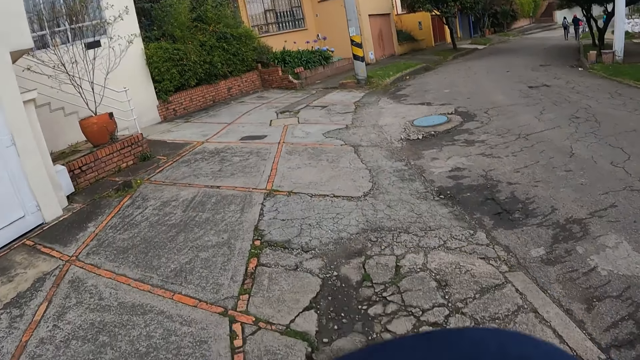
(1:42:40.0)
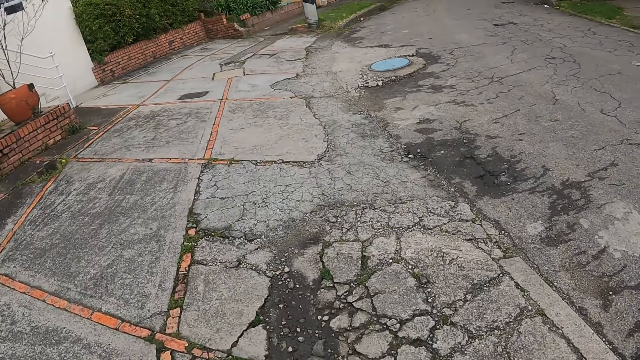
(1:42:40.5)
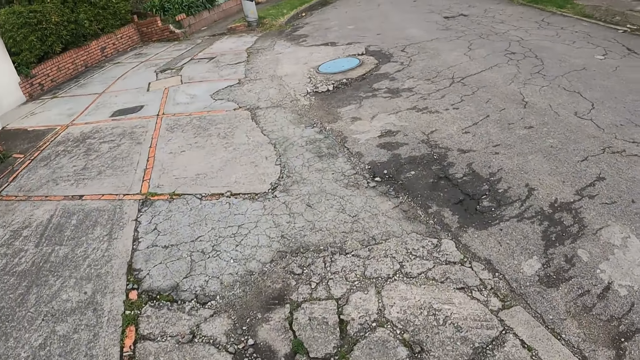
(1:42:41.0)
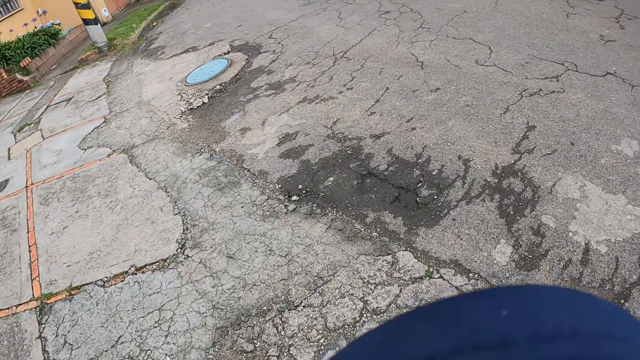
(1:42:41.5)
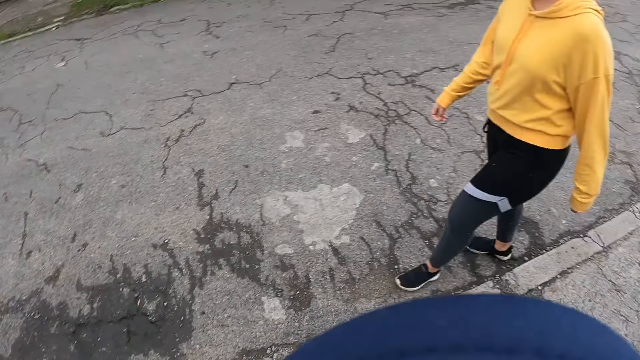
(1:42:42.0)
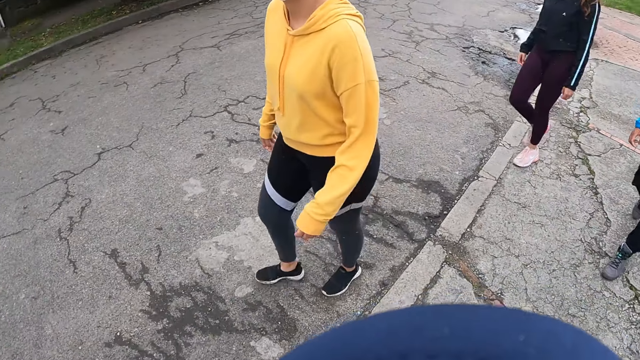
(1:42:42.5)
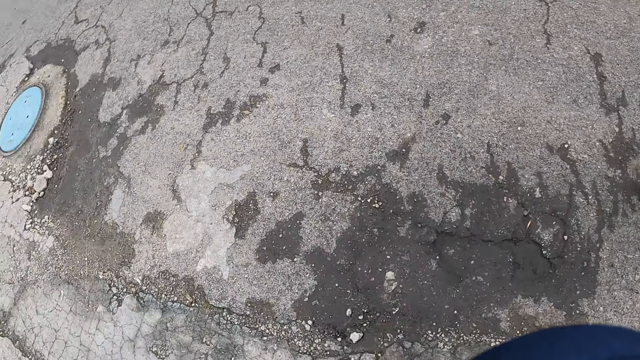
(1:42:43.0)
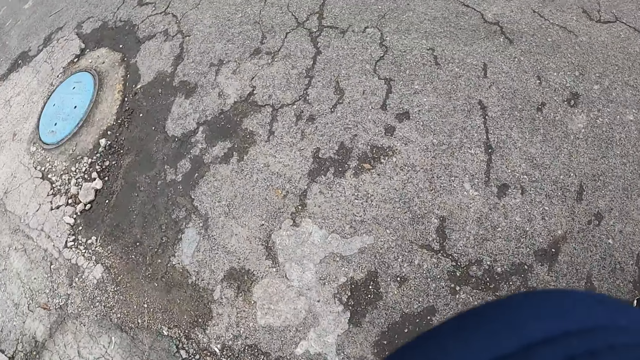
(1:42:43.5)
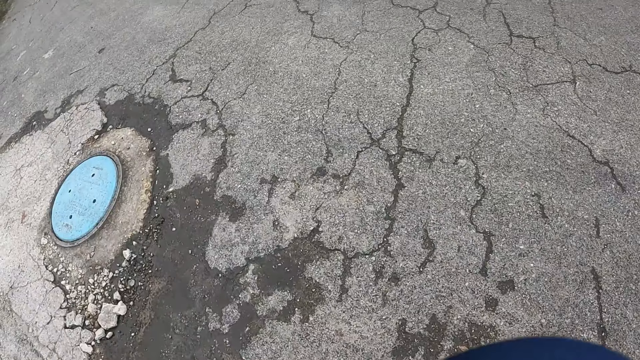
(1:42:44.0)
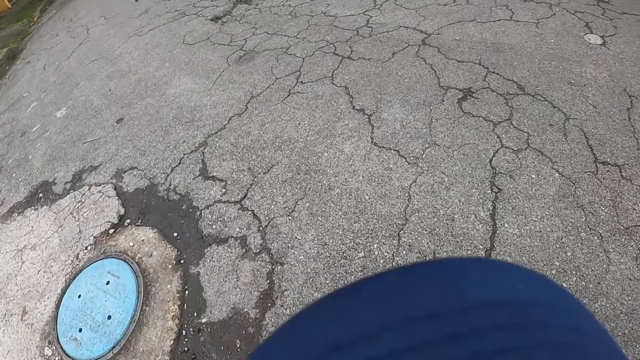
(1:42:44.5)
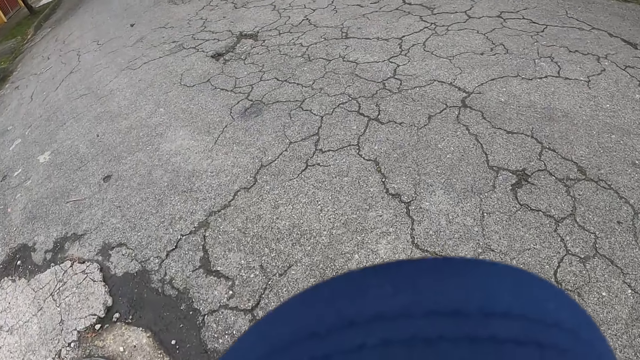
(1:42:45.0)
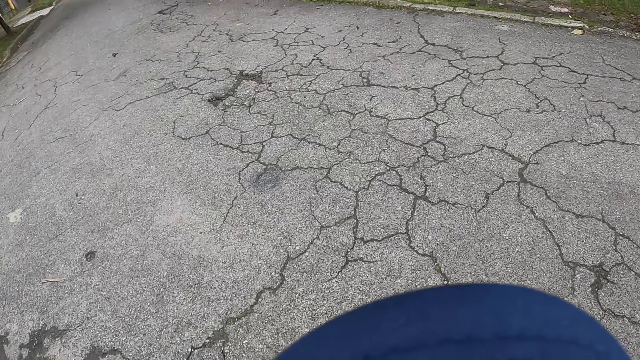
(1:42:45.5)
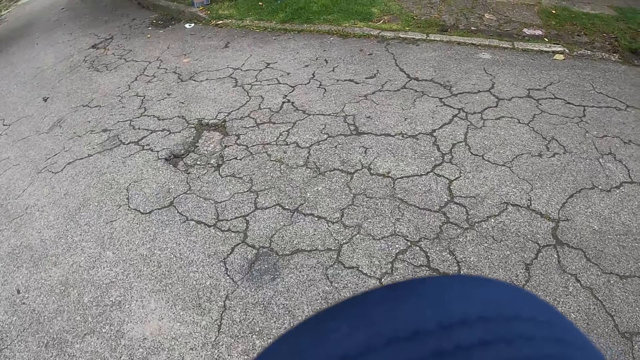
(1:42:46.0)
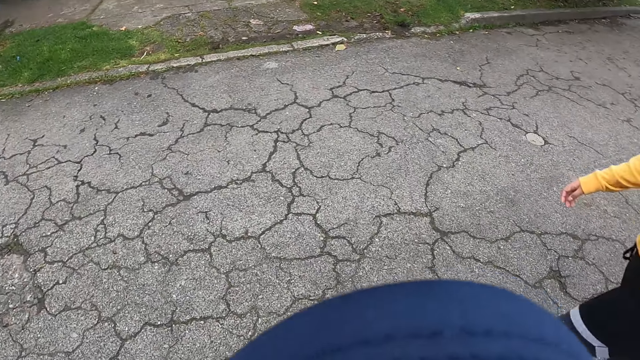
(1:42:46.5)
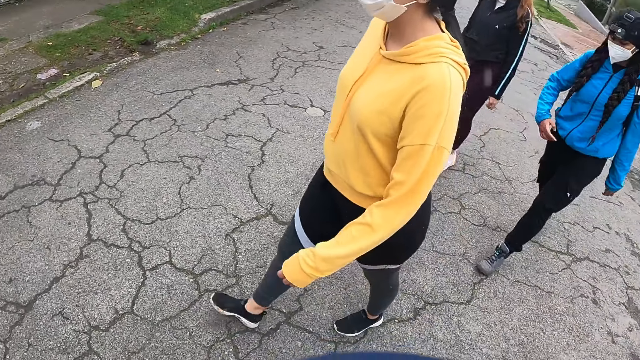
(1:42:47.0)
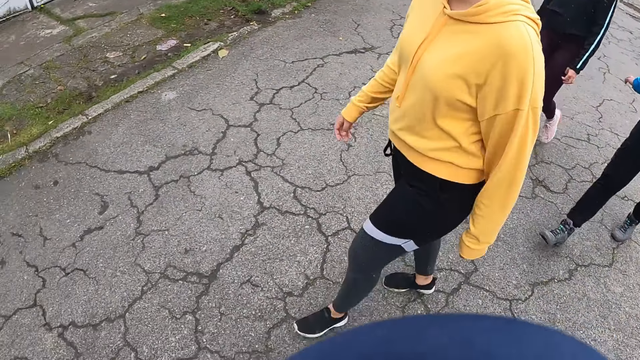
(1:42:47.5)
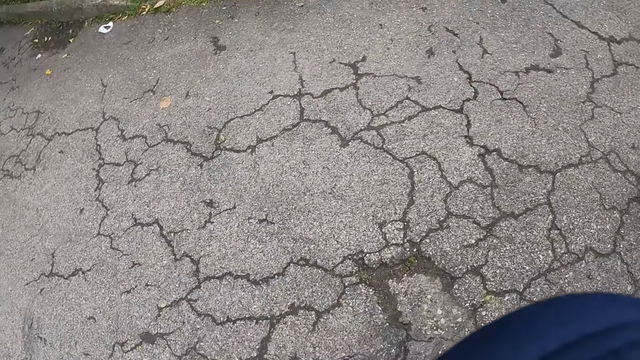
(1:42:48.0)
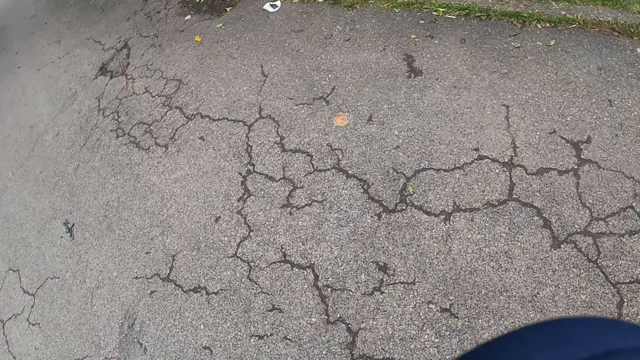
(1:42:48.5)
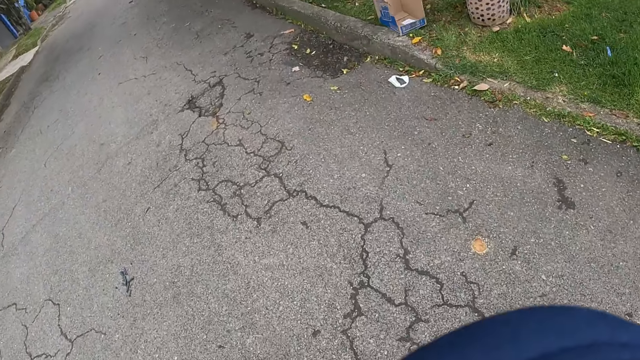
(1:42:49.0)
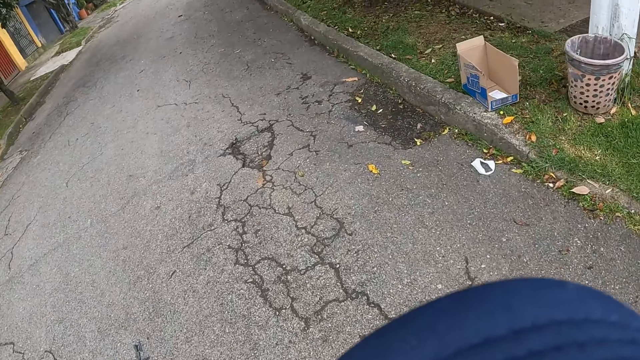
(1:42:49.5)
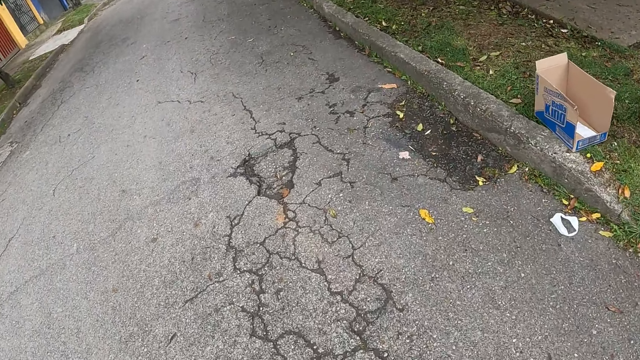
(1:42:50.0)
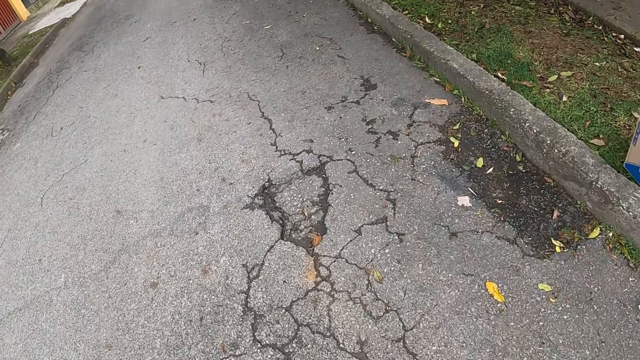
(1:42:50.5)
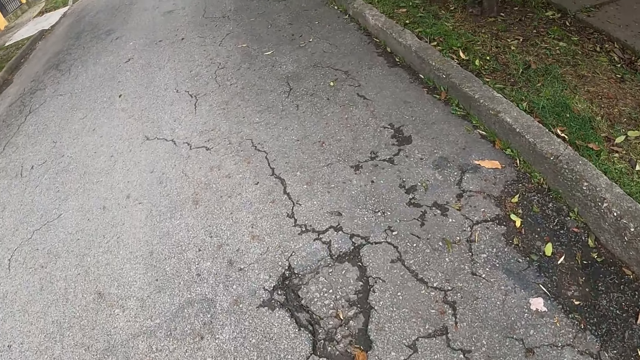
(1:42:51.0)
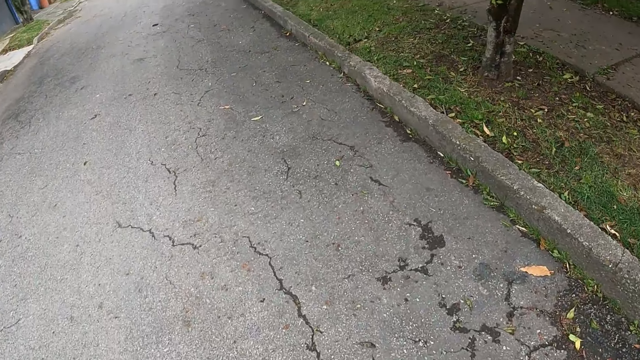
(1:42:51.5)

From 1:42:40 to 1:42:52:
The camera wearer walks from the pavement to the road.

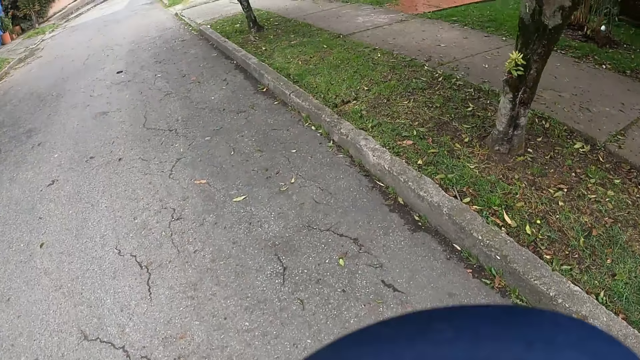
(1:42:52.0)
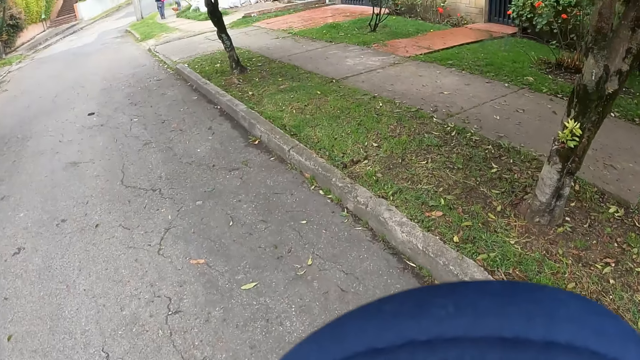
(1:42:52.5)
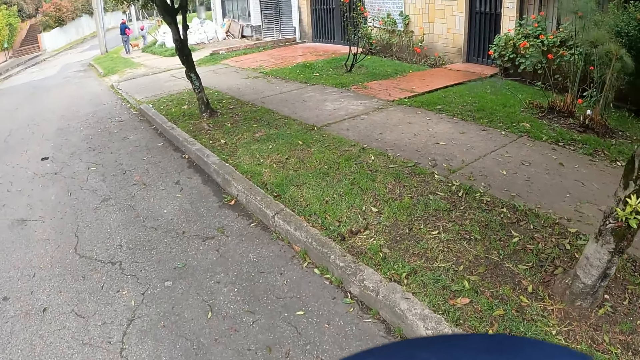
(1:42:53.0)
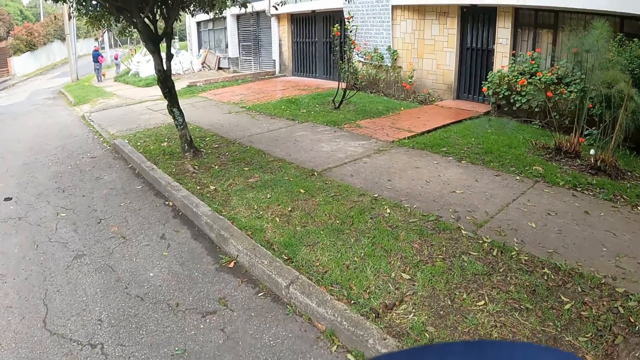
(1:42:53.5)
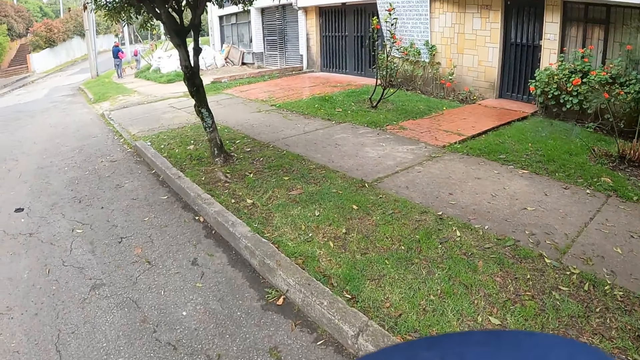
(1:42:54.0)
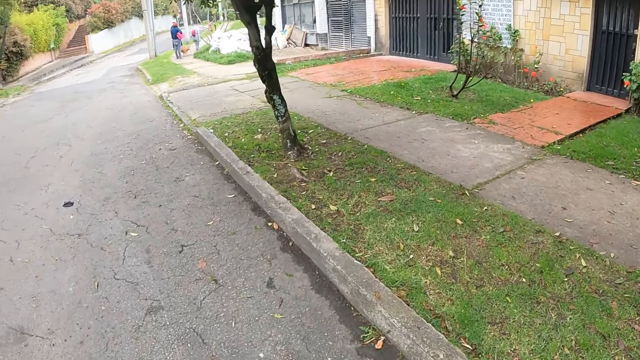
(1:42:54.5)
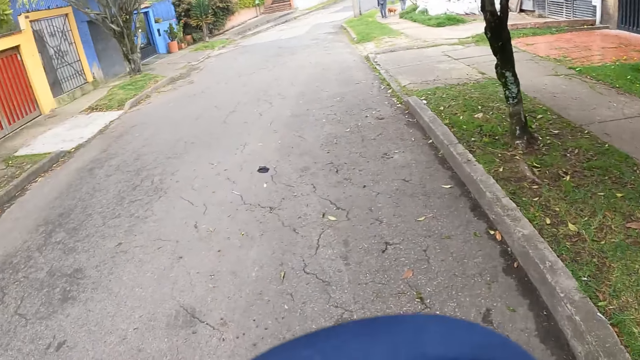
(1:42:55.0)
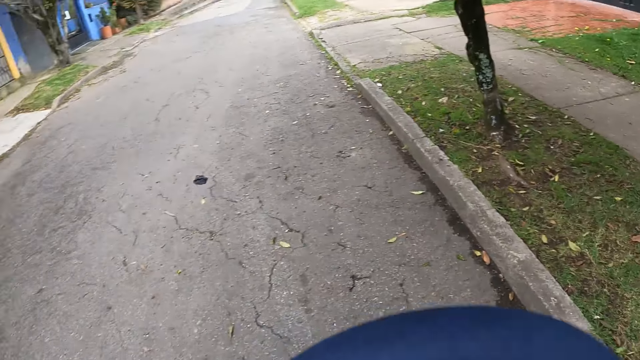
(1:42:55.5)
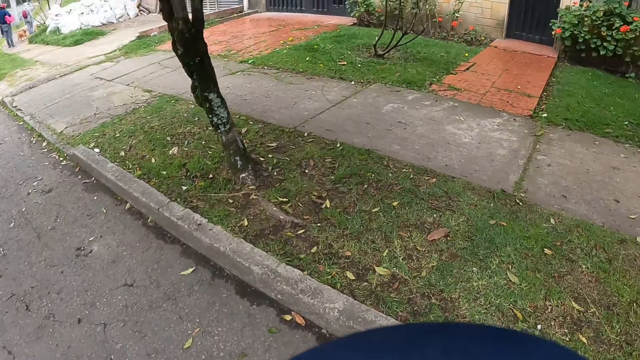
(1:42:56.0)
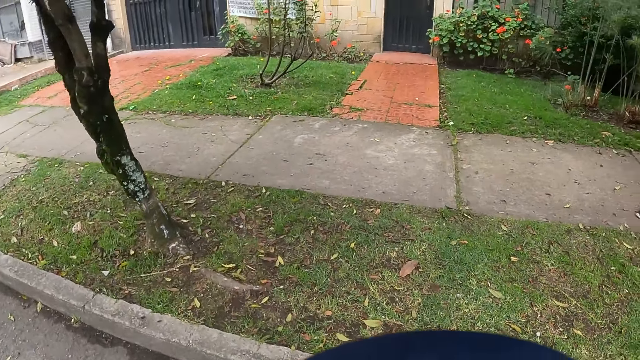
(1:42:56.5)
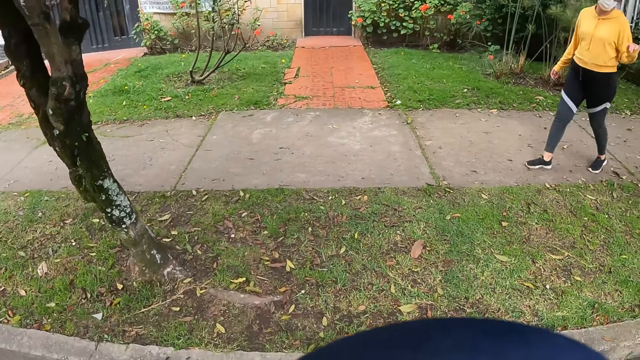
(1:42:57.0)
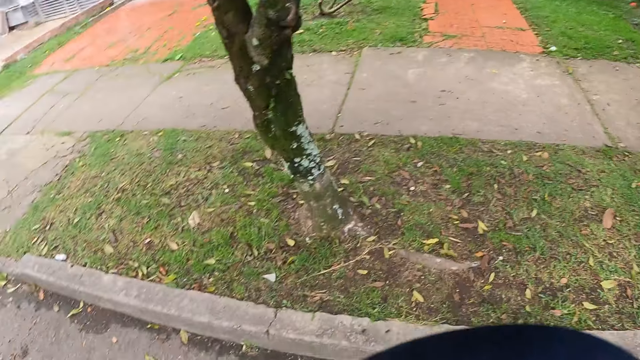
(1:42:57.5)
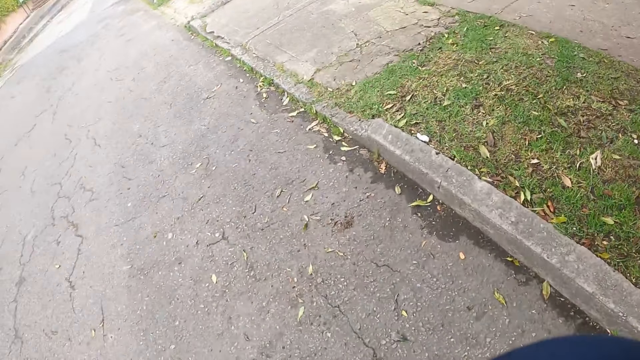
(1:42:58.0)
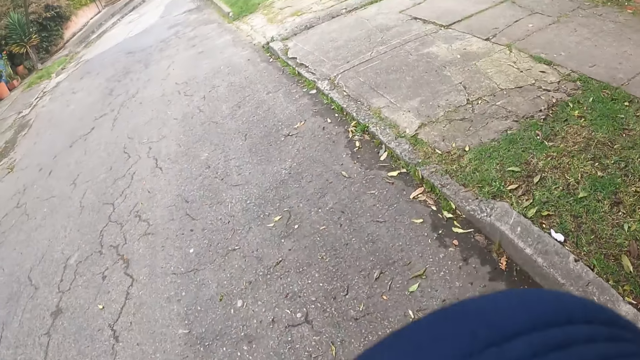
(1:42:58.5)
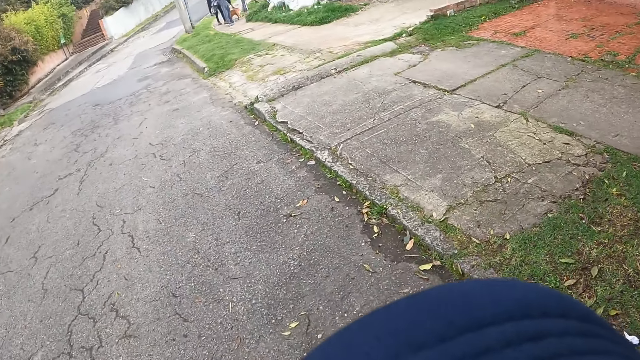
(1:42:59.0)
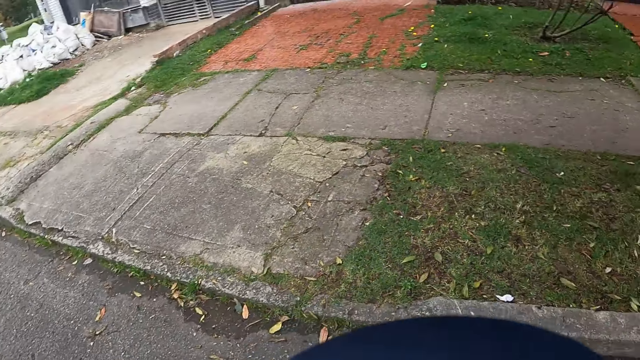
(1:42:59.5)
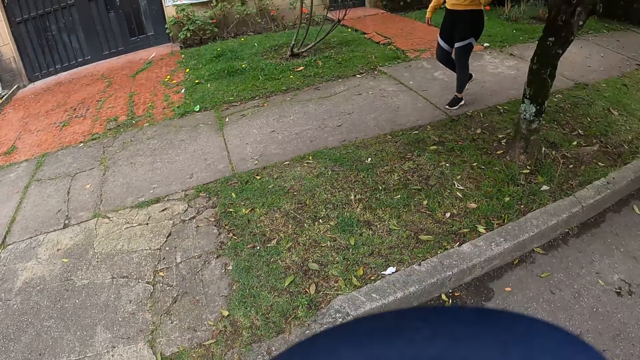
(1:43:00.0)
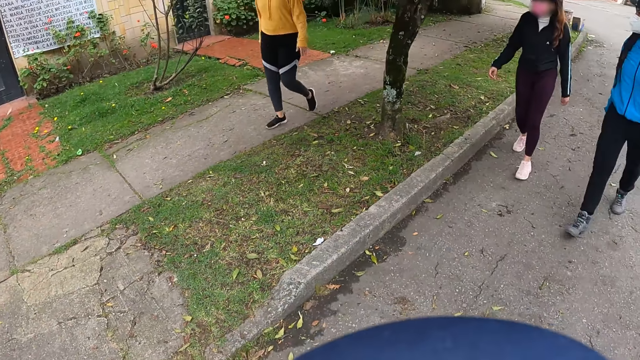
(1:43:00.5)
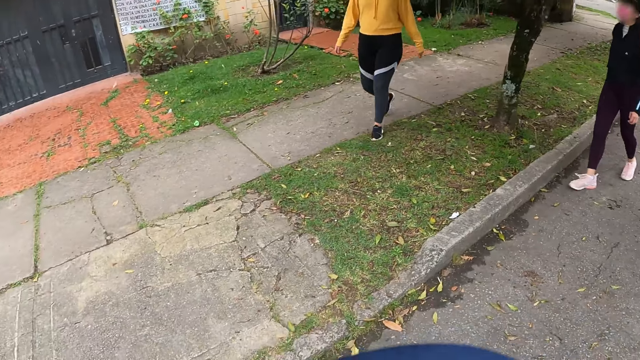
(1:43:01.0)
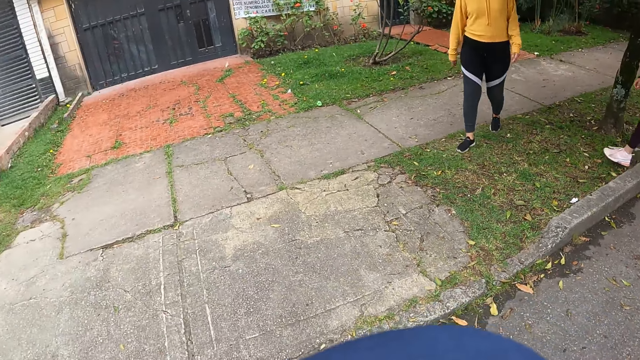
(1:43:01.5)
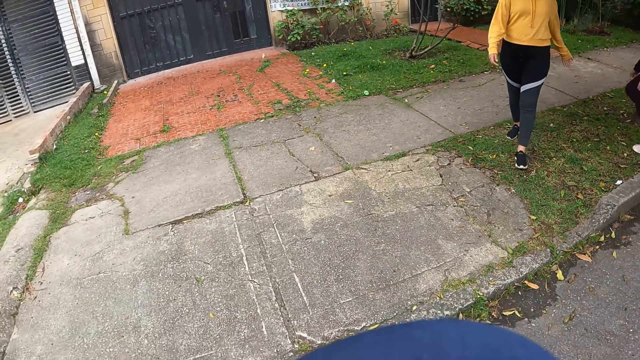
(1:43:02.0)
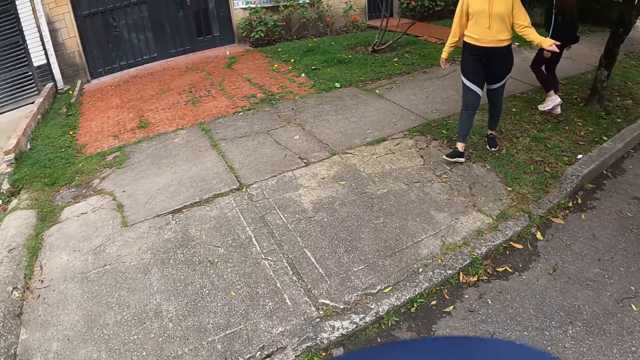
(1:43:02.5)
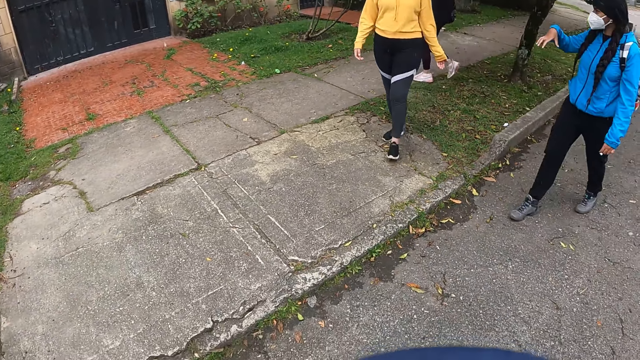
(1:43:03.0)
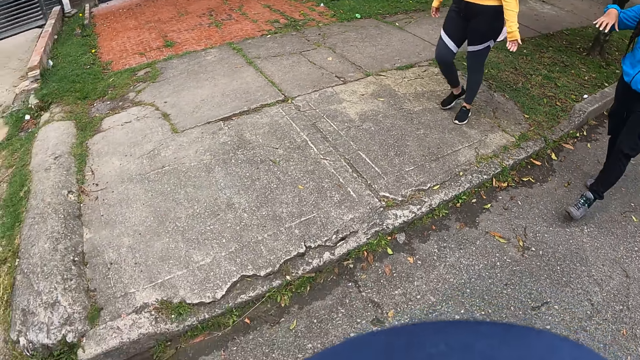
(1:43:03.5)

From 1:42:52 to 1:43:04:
A woman walks from the road to a pavement.
